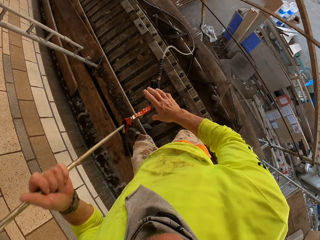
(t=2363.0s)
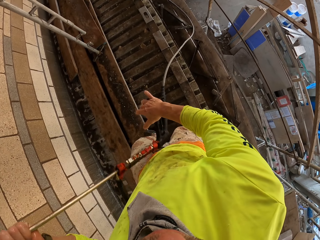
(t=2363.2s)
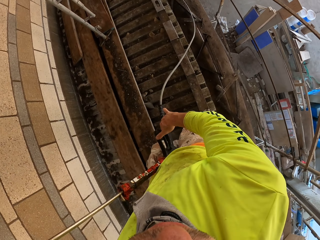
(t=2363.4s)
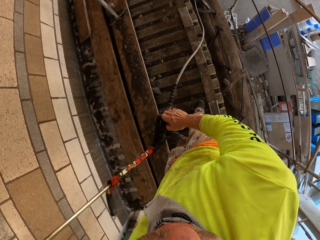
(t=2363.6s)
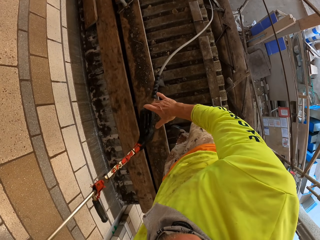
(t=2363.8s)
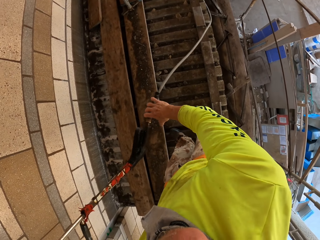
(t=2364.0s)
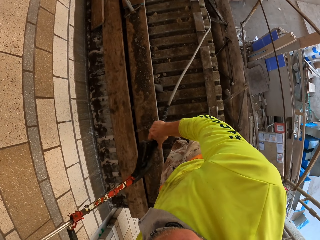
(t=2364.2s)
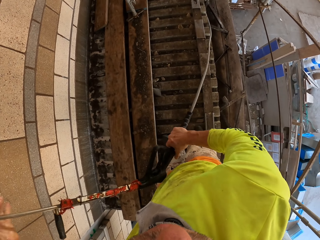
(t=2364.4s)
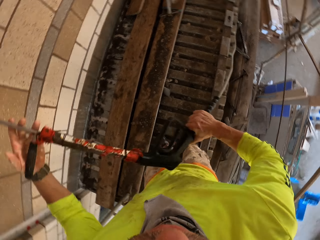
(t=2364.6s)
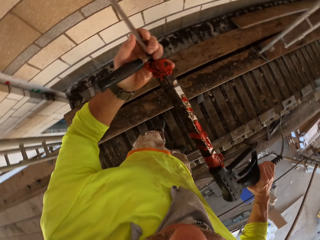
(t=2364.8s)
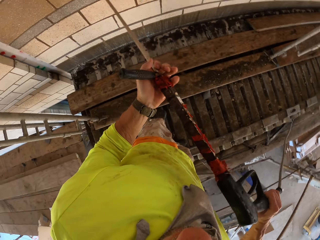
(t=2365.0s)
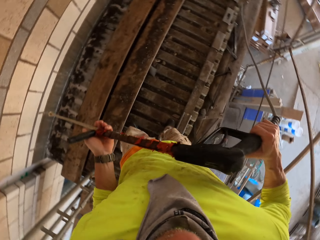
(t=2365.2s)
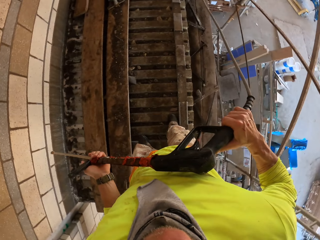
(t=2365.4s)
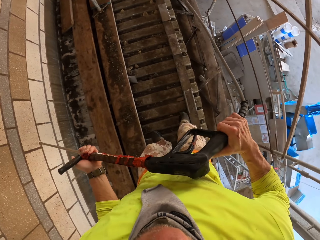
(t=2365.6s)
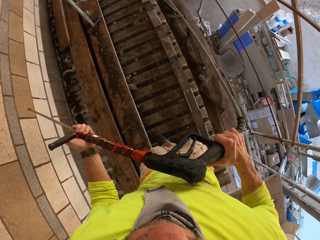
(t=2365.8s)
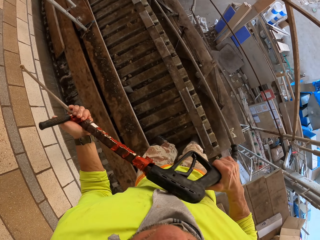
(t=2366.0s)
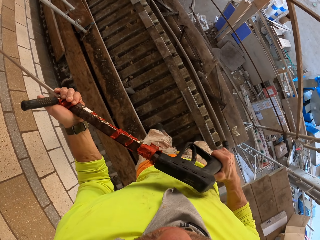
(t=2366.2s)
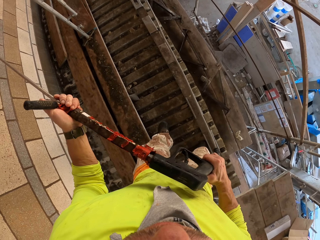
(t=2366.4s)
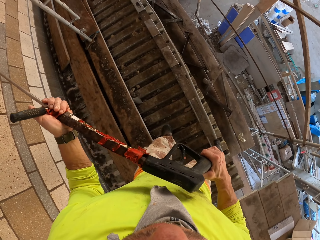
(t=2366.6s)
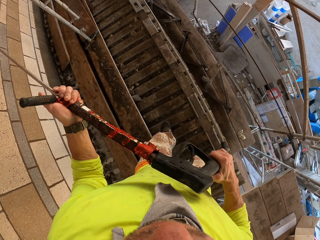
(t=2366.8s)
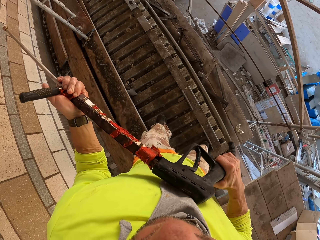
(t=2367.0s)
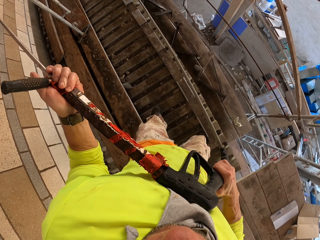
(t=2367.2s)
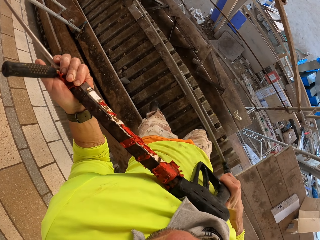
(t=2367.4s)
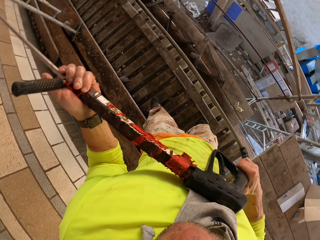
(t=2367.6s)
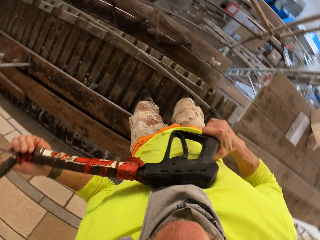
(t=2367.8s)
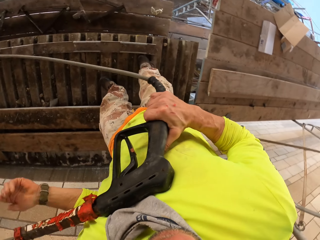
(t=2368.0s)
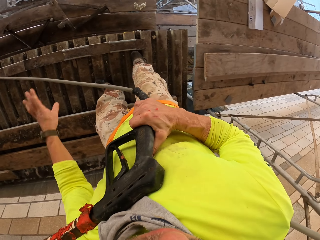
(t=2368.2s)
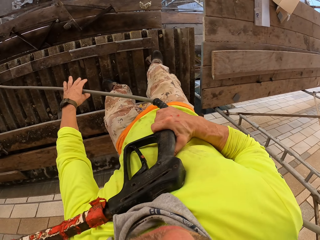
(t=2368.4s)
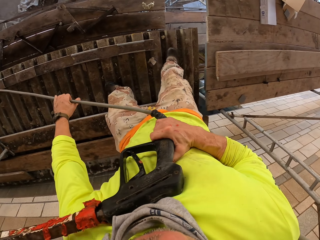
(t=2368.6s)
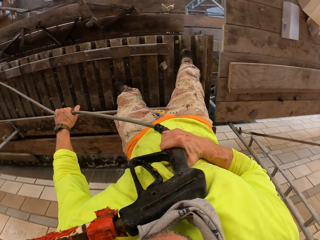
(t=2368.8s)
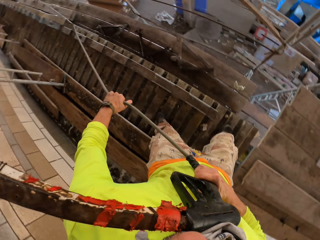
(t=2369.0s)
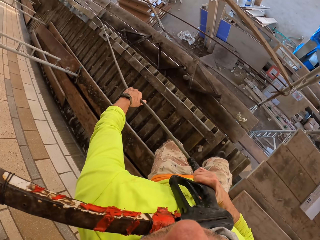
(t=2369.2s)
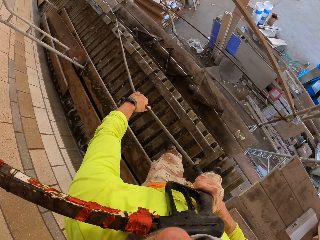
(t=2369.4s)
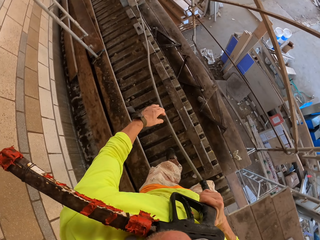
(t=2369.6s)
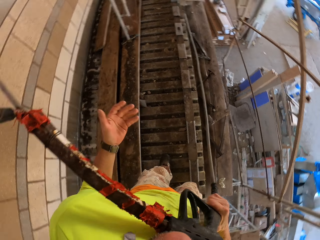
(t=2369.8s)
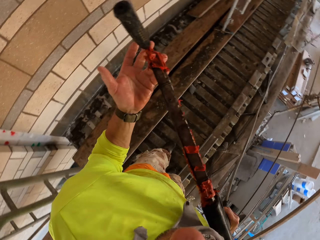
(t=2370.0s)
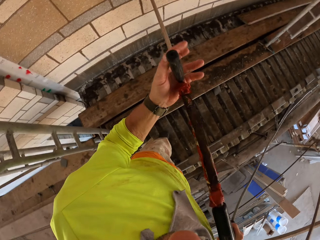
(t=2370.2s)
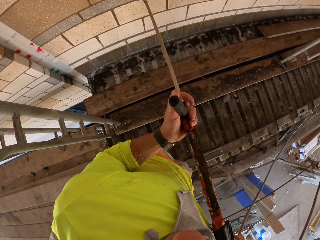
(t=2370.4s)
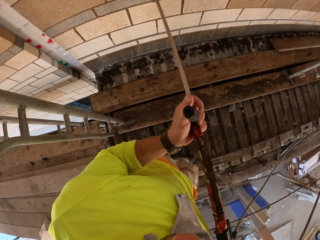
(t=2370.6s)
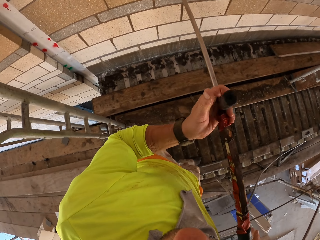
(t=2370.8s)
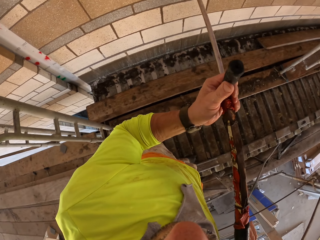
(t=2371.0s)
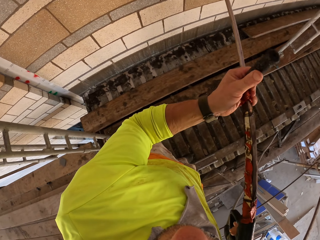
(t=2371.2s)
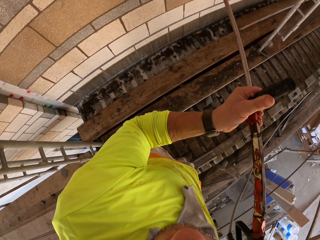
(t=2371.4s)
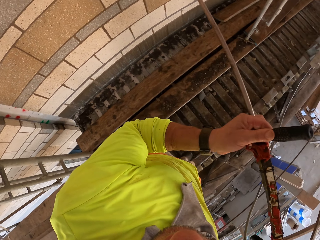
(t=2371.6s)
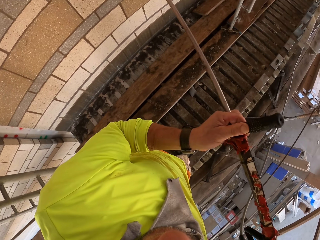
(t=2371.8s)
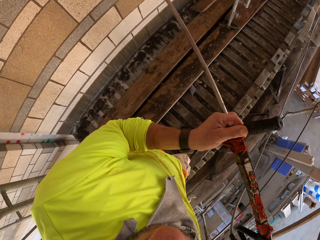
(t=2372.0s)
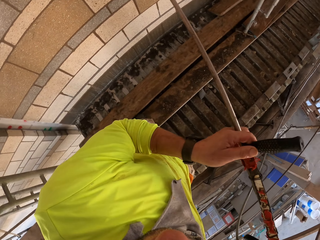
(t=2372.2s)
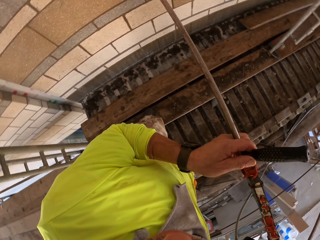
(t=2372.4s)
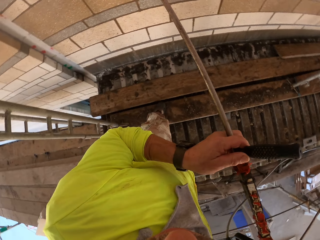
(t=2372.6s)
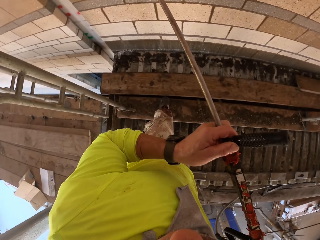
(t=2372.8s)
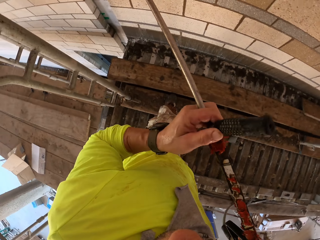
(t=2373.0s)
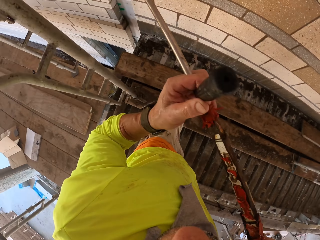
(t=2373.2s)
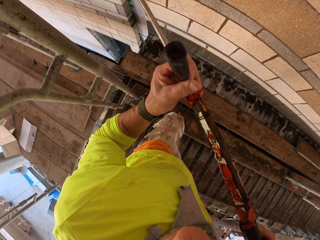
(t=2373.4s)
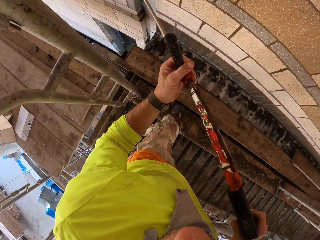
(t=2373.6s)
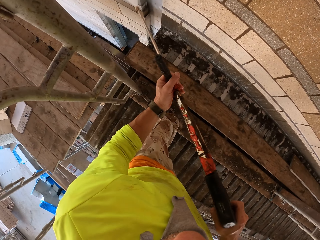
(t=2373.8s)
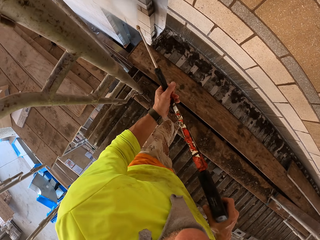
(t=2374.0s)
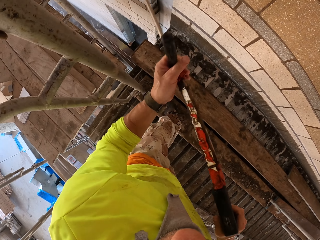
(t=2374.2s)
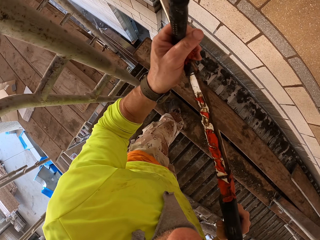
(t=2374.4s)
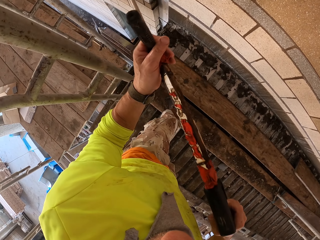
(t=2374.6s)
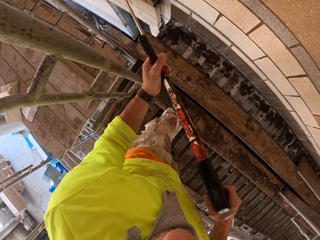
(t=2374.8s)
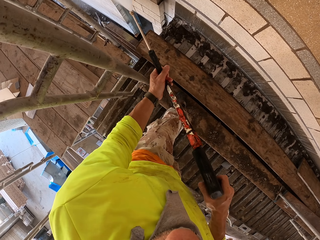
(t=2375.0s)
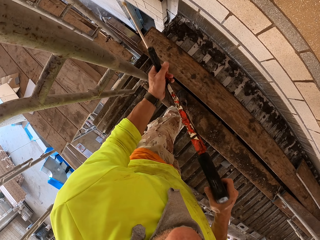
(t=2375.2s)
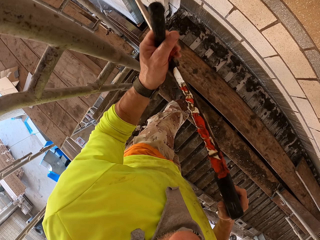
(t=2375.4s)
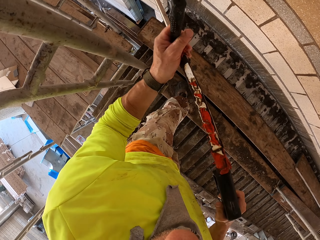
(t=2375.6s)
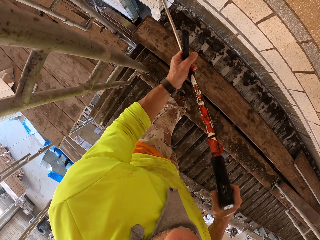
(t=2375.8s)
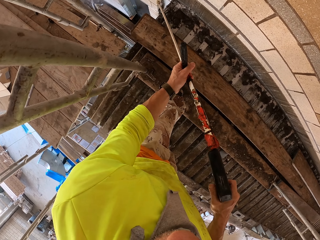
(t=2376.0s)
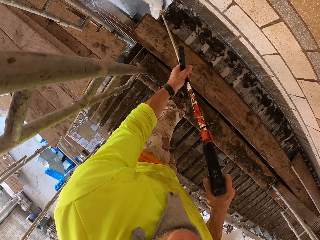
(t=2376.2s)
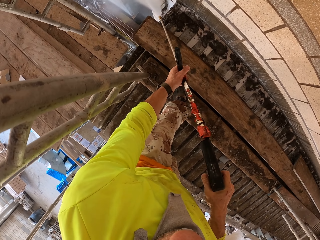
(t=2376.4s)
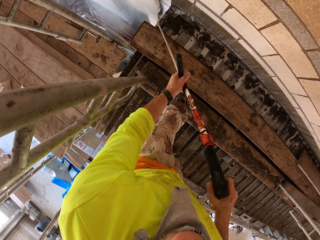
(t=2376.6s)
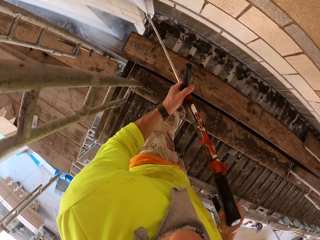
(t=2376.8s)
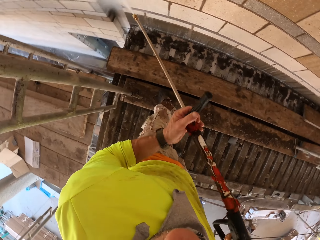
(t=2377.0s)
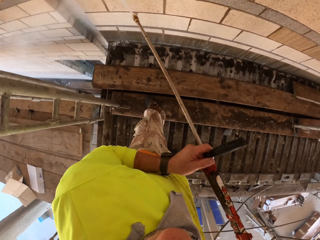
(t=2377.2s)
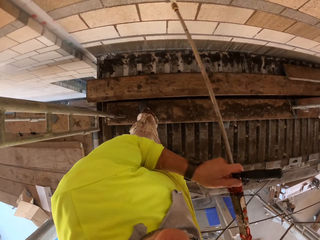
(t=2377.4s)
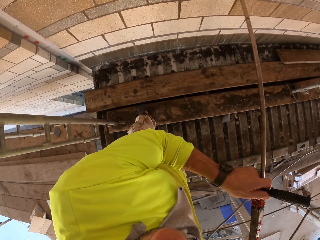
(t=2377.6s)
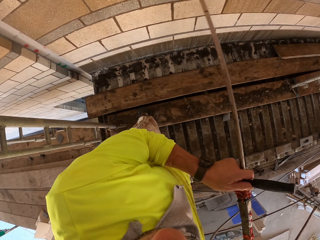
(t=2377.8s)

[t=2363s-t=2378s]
The camera wearer pulls the cable. They trigger the high pressure washer gun. They rinse the wall.

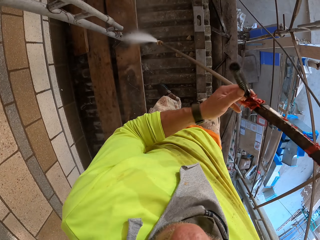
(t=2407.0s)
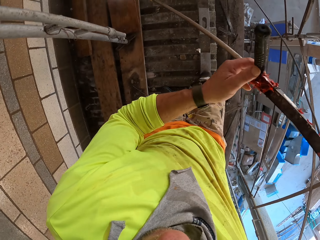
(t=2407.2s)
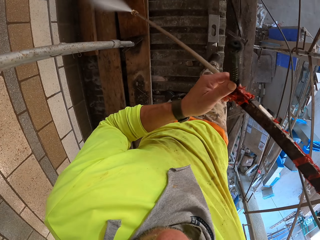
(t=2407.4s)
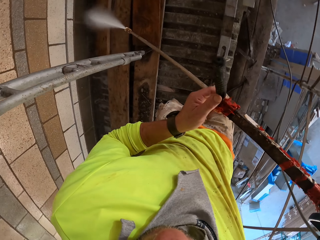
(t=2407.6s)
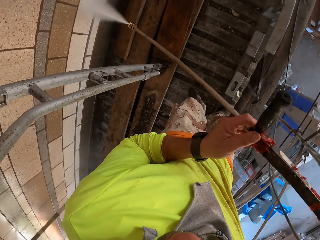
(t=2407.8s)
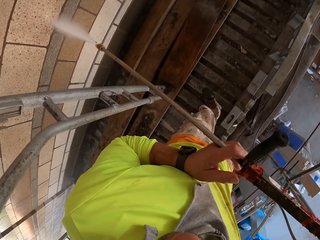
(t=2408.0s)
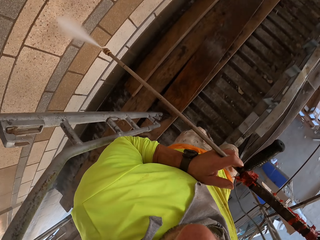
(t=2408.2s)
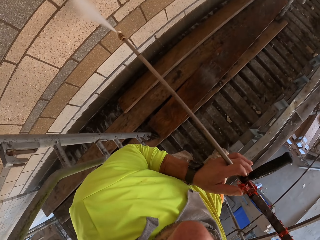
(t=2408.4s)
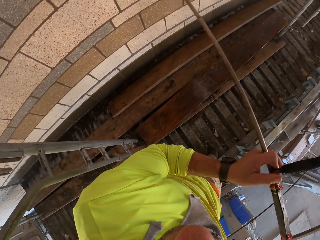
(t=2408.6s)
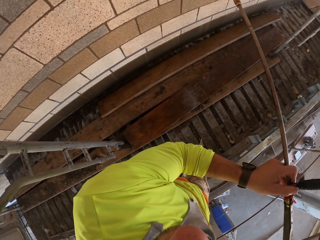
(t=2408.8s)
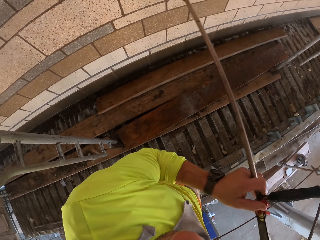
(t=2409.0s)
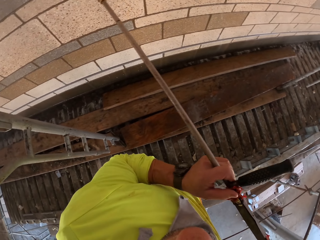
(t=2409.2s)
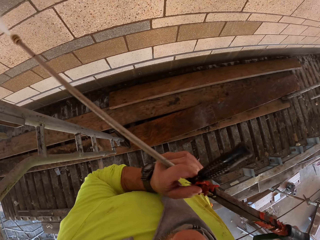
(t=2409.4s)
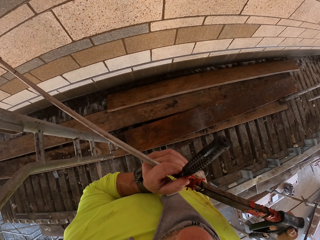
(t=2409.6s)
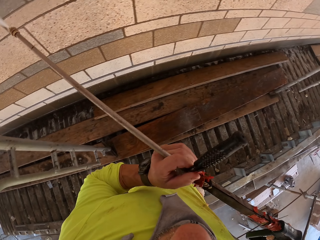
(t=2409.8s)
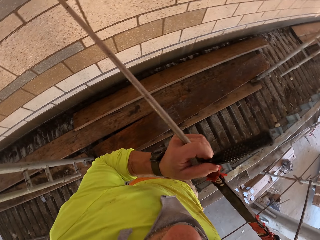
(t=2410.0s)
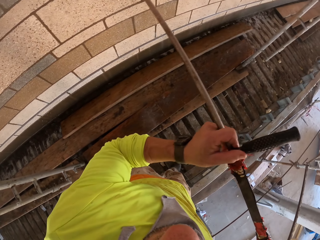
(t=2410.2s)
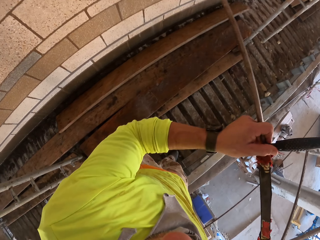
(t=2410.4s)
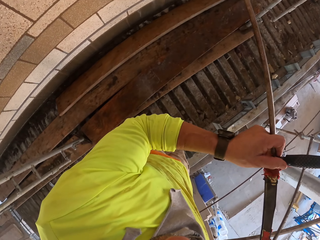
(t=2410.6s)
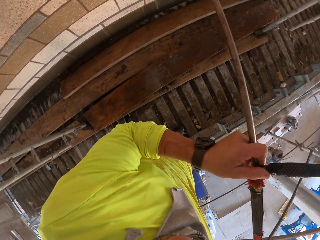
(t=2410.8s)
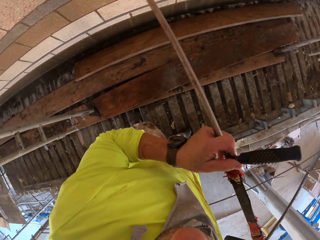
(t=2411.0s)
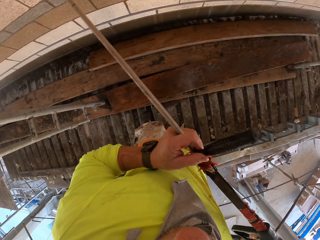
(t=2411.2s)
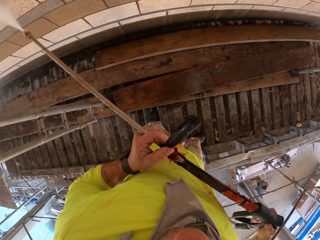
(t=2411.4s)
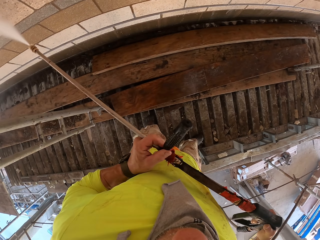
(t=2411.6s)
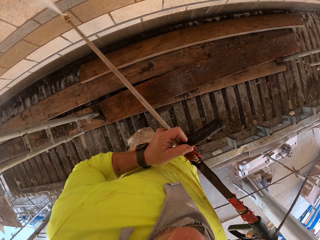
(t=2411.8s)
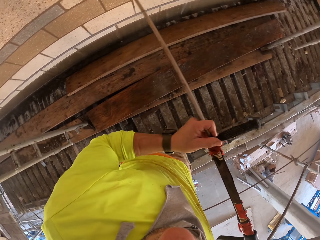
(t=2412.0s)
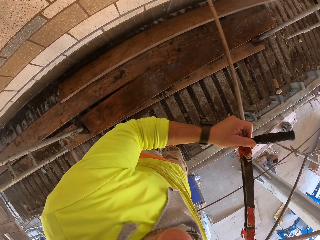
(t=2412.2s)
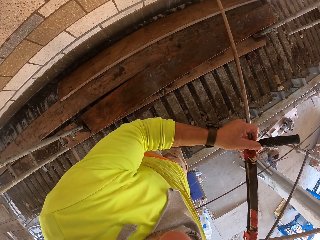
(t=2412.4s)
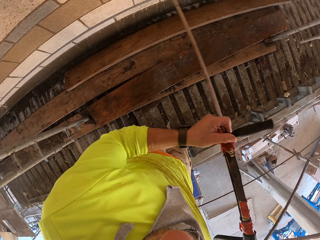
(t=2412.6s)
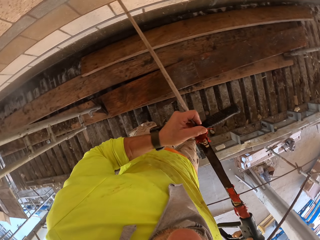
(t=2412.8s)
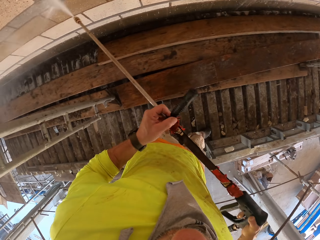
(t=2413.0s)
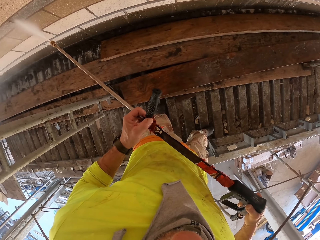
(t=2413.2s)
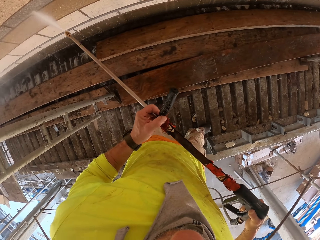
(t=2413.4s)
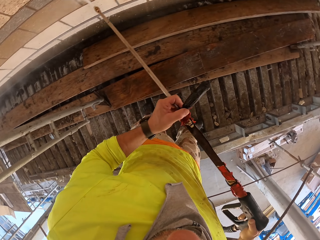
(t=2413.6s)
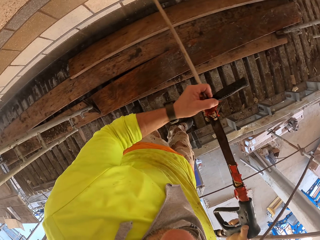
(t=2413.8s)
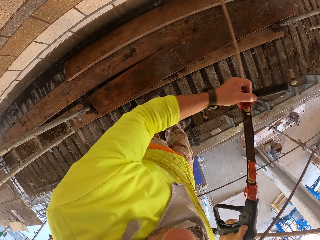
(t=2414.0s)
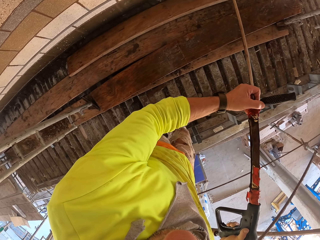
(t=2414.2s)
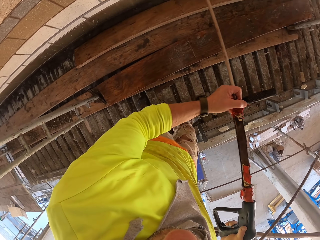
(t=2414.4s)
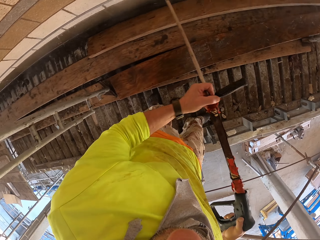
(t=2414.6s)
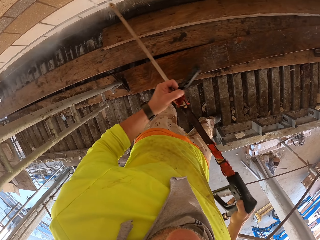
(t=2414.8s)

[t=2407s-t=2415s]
The camera wearer walks around. They rinse the wall.
